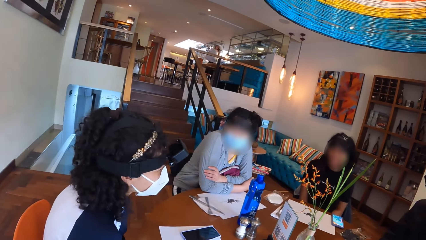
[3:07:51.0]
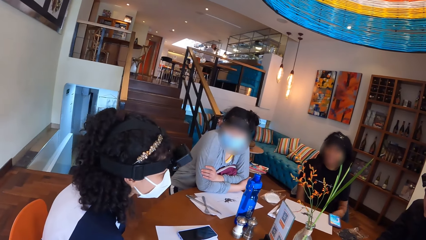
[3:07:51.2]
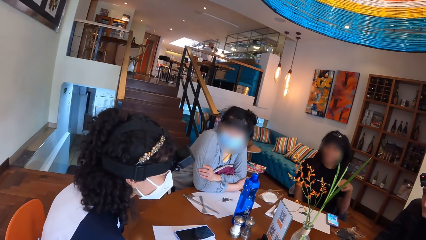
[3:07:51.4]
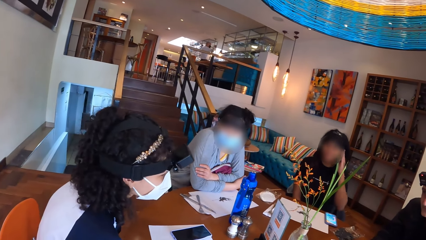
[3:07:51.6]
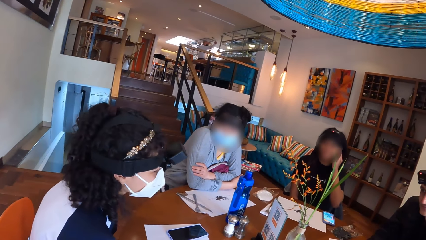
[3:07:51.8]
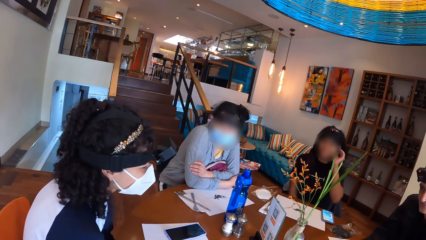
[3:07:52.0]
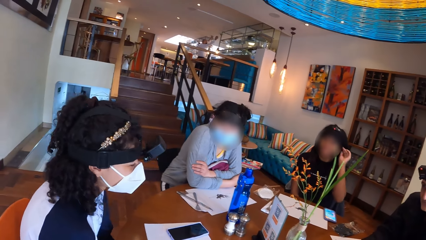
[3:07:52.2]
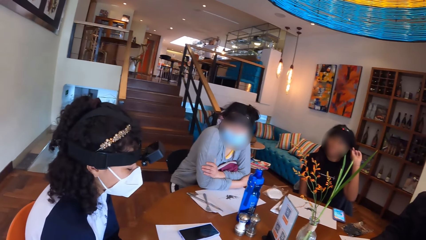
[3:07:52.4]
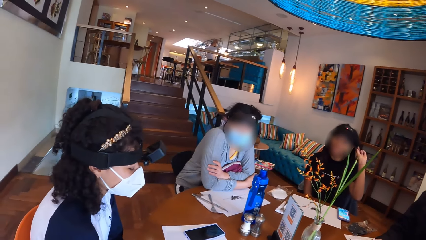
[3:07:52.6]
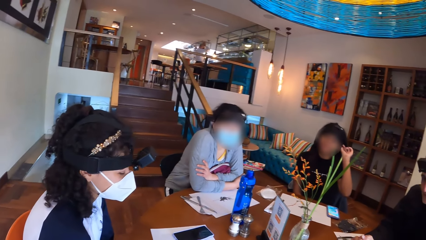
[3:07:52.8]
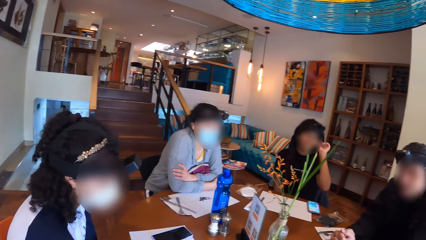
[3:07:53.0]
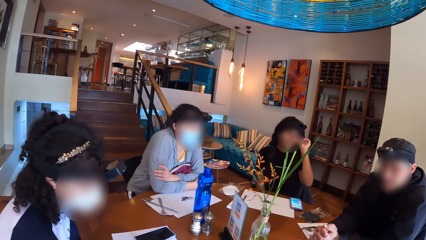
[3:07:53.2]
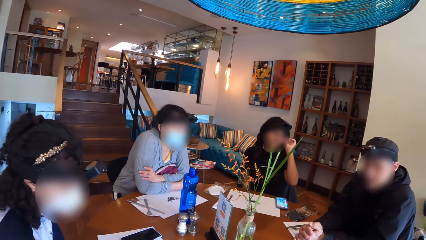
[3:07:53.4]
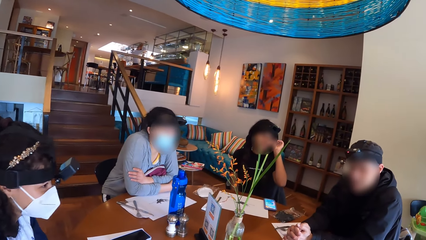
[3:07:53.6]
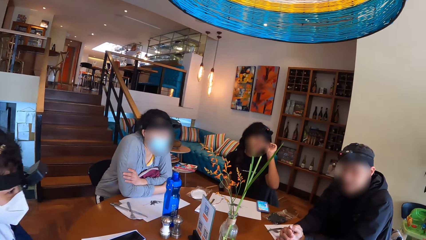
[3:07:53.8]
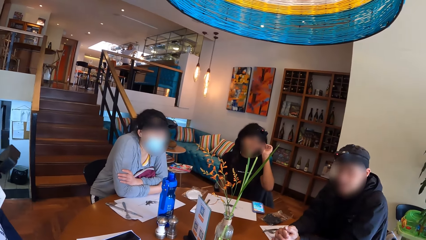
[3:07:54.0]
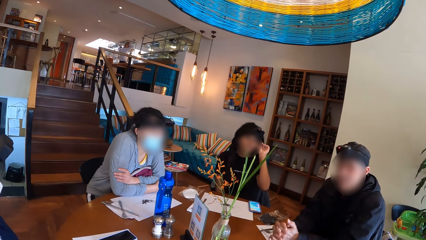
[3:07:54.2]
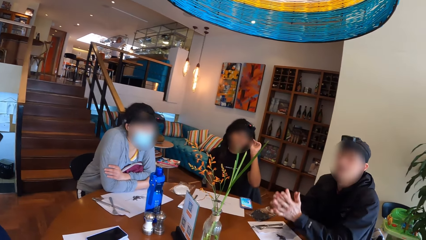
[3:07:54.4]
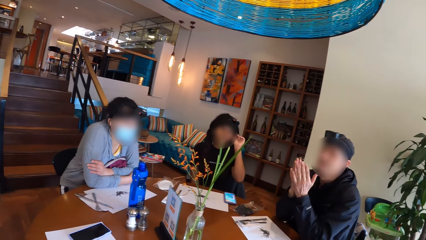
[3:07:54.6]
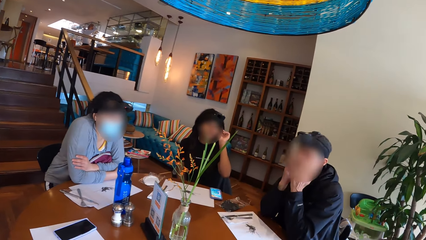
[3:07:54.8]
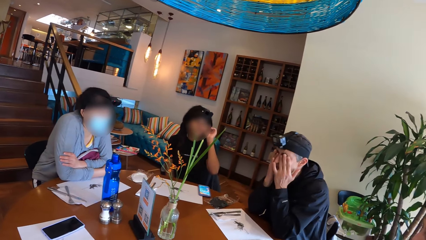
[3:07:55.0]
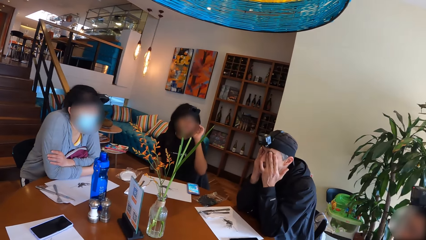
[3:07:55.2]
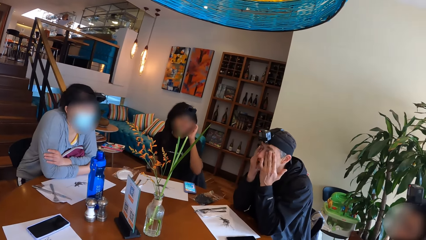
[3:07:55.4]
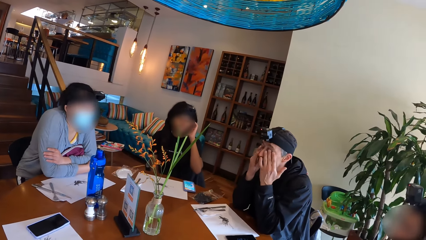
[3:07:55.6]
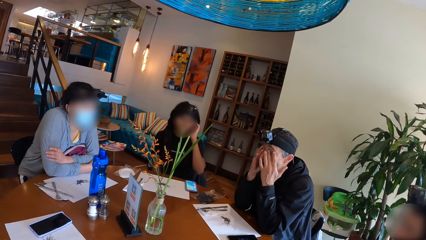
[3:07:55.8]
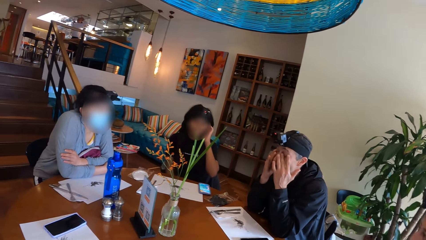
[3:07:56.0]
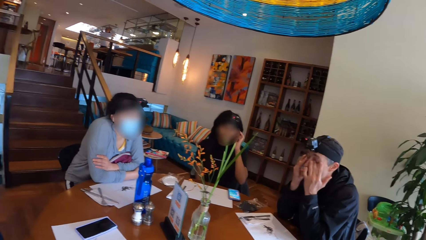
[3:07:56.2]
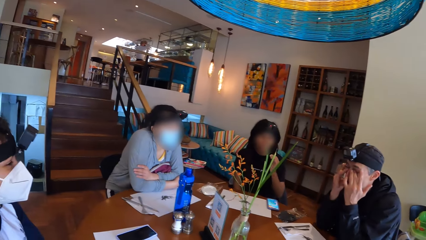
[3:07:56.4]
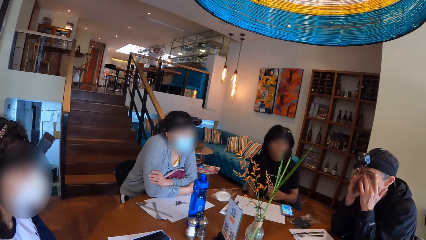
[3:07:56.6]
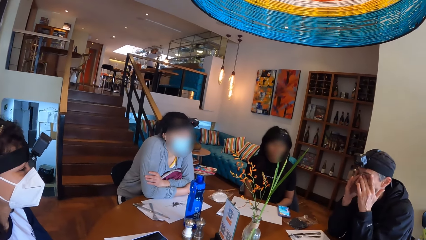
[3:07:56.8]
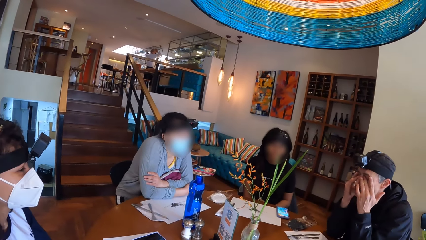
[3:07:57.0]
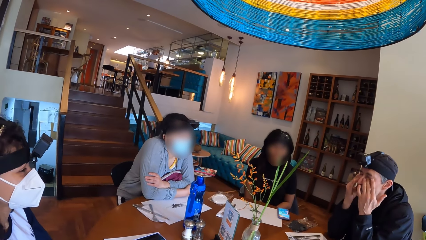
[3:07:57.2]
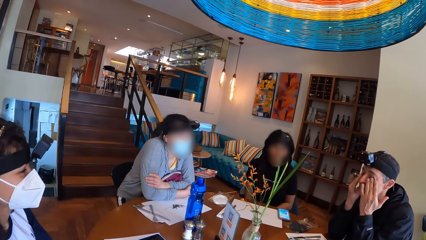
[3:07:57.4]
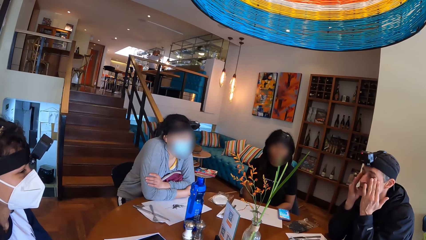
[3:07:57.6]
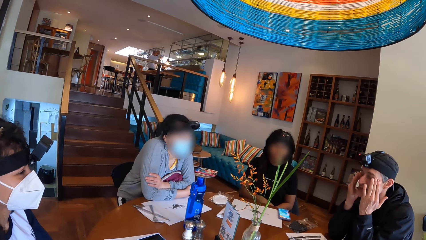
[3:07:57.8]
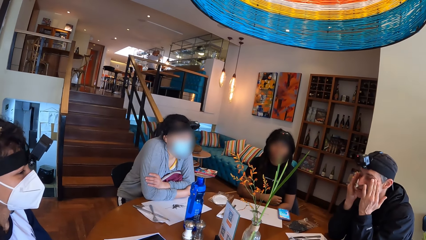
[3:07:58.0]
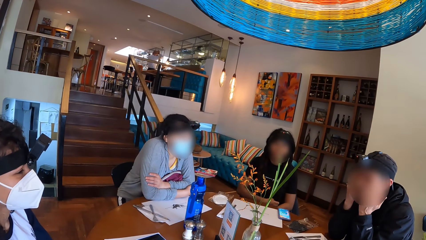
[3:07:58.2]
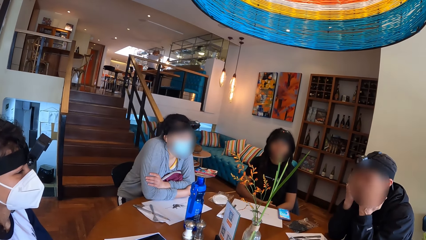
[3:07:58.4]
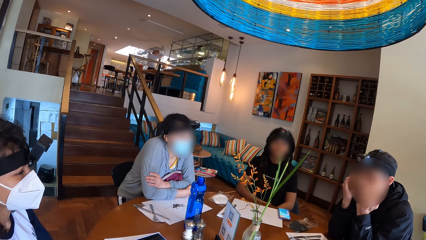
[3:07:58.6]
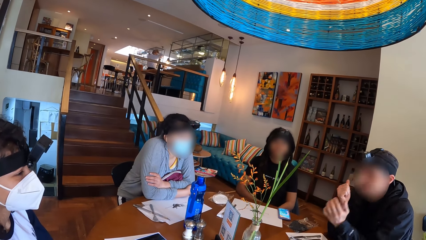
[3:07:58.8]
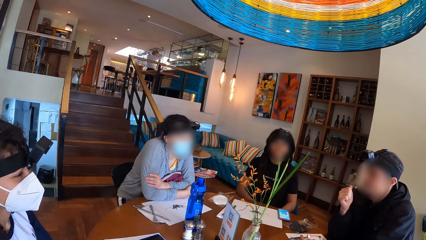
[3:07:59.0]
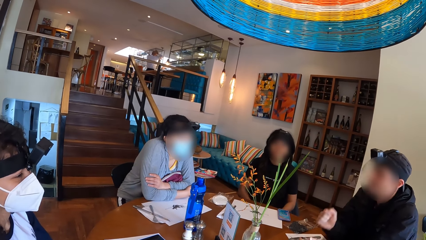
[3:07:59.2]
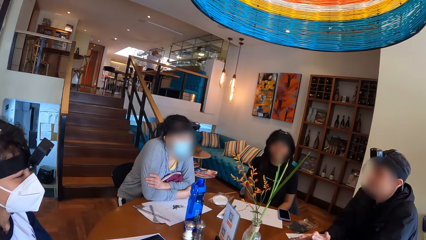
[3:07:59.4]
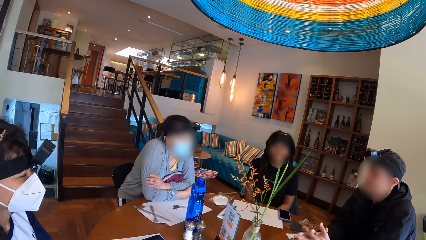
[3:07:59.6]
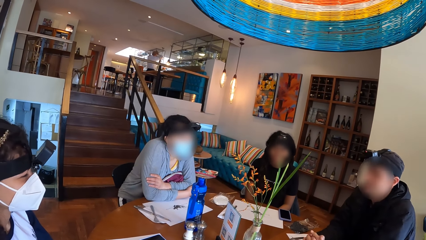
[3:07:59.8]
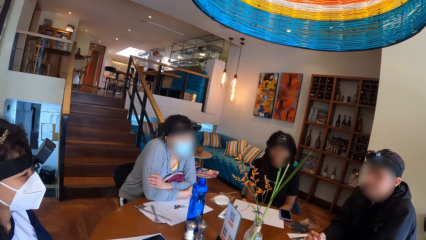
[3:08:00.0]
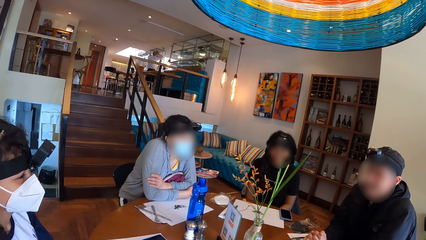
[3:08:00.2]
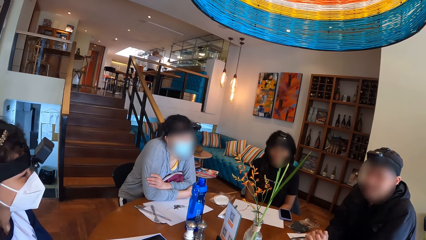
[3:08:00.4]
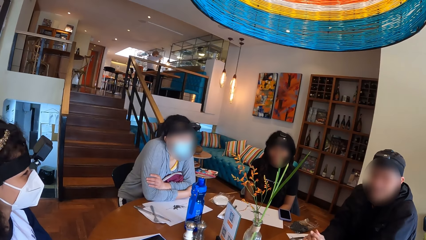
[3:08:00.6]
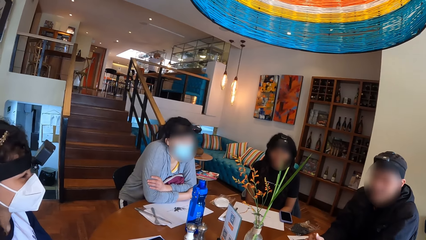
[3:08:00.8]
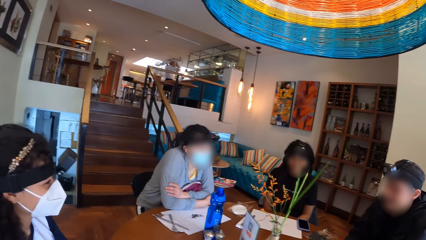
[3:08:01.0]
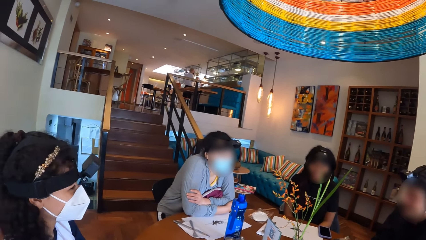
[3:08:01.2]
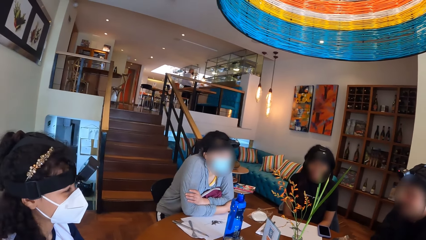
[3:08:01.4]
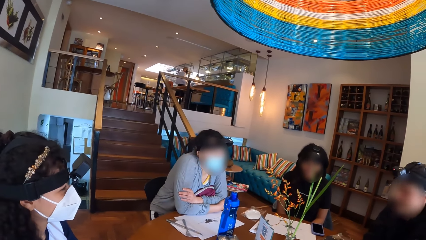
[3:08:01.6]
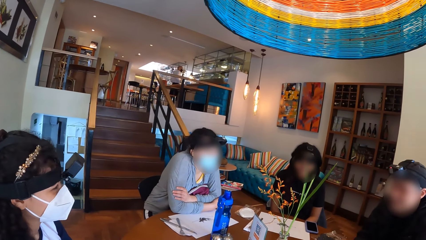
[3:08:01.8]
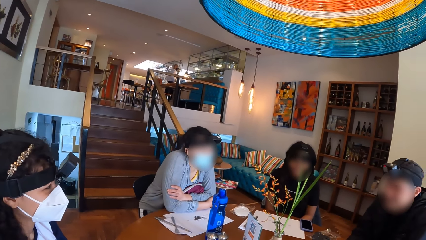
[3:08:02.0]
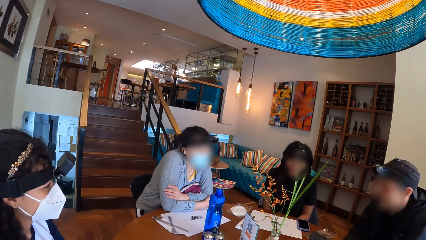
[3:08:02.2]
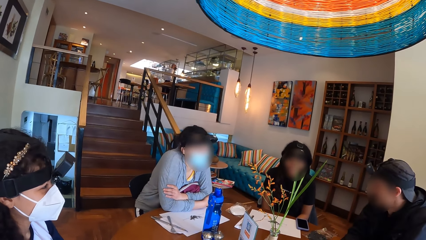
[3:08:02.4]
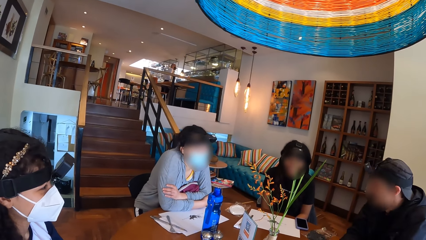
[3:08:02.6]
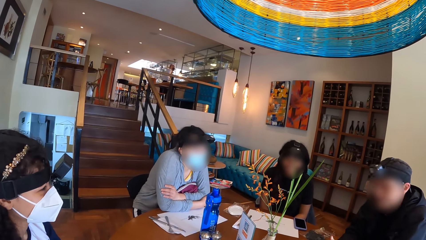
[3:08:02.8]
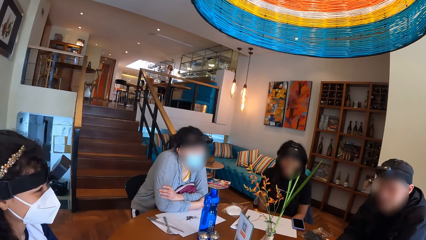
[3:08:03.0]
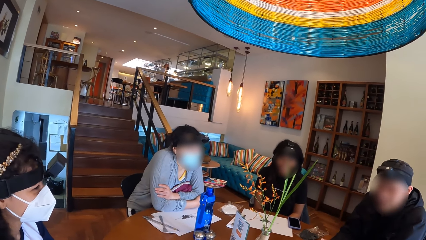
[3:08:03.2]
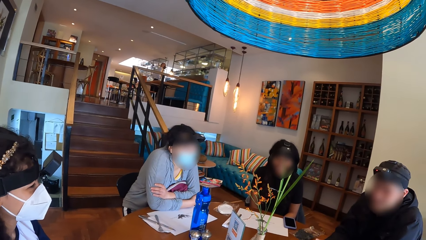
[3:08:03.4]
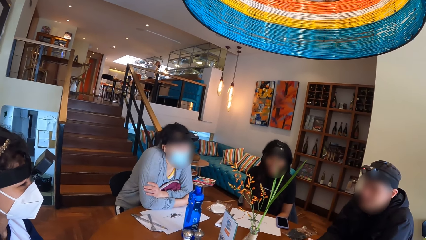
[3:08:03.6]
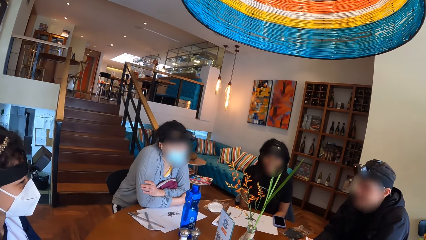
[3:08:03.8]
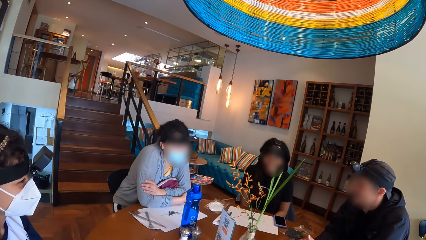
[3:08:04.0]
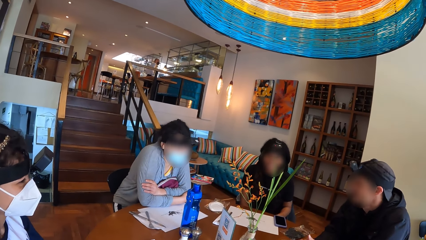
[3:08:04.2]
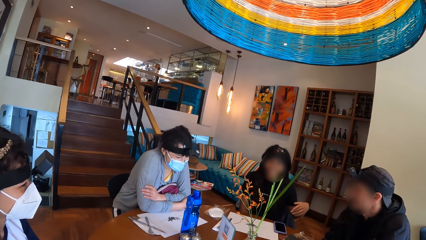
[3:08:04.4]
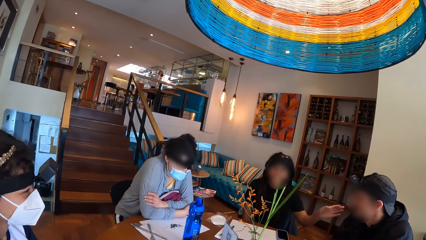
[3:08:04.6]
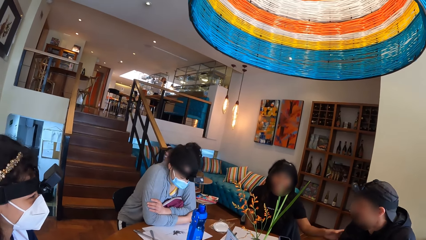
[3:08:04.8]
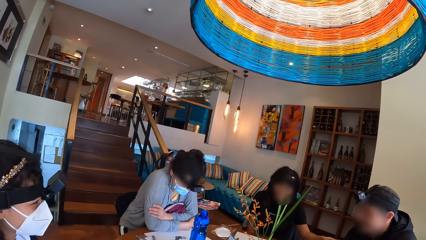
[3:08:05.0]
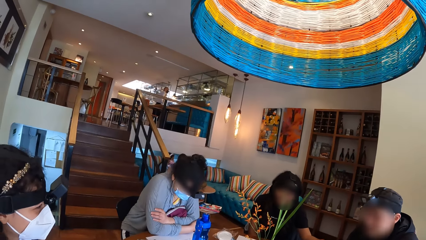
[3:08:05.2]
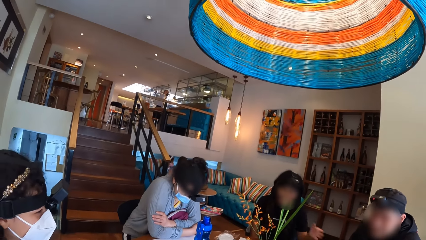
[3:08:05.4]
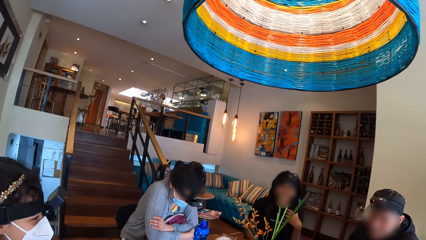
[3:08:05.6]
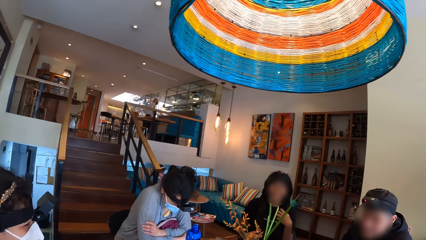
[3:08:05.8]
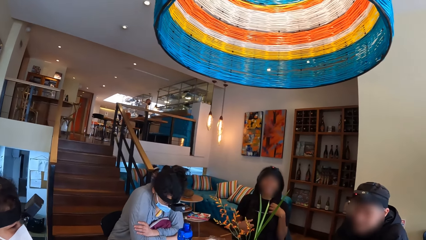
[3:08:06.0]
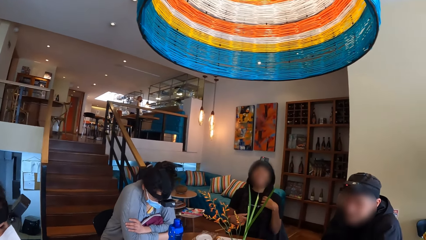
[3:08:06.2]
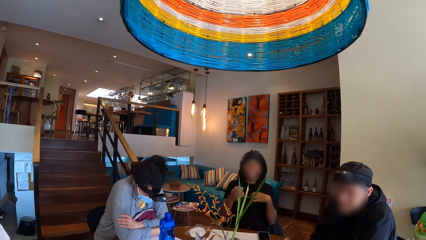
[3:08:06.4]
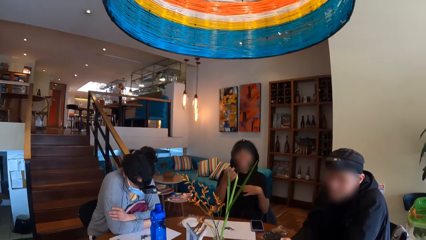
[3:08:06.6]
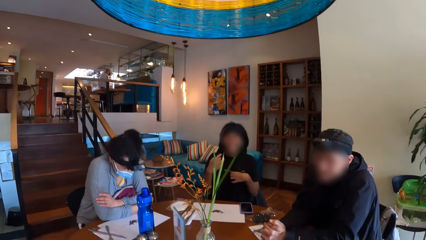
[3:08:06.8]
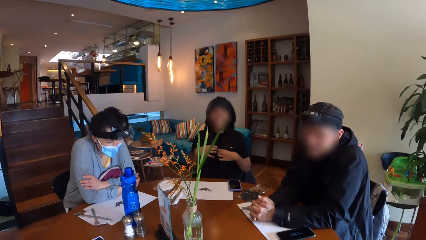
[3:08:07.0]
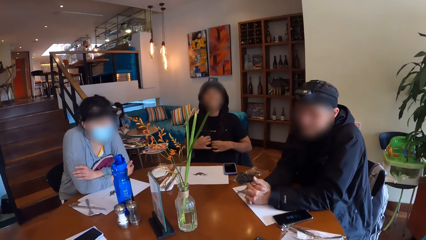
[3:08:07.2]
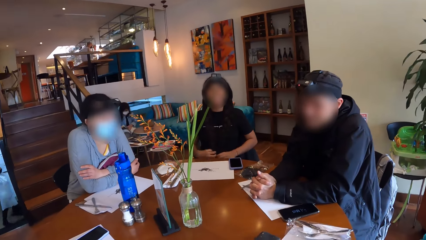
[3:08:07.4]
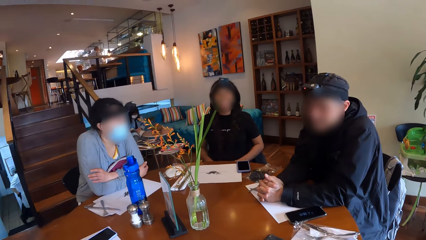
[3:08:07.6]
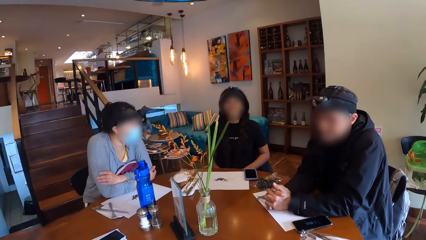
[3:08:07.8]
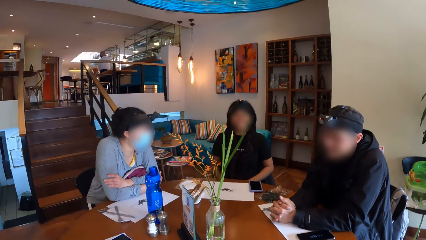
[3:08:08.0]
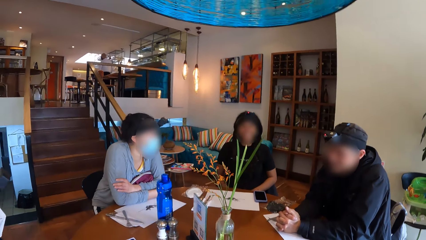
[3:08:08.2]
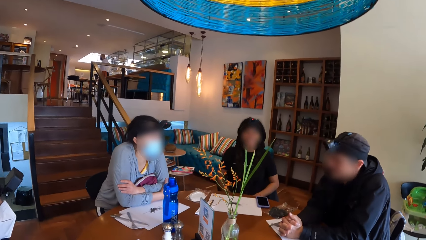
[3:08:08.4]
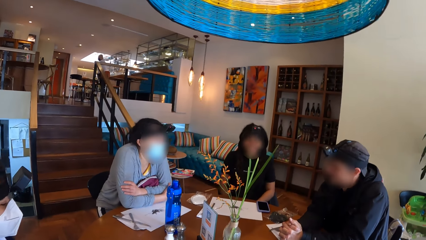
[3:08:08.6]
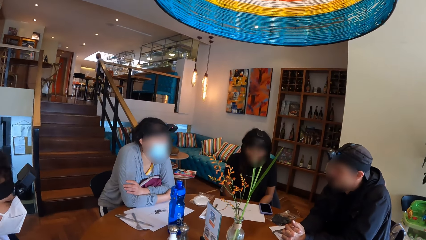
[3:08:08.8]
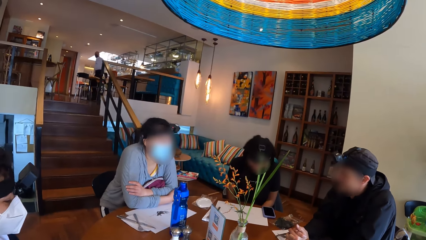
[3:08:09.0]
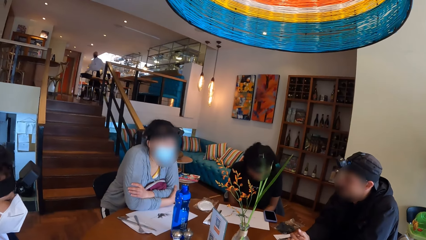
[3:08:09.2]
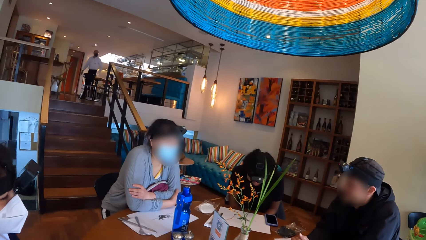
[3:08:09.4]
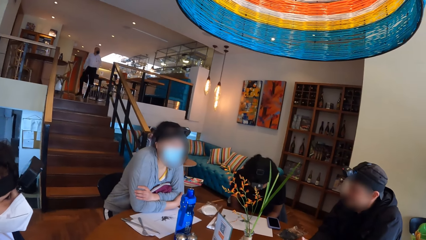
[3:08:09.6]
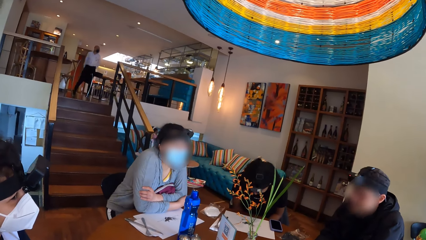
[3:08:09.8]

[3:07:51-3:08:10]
A woman touches her hair with her left hand and touches her neck. A man cleans his face with his hands and touches his face. The camera wearer interacts with the group of people on the table. The man holds his hands. The woman touches the man with her left hand. The camera wearer interacts with the group of people on the table.
